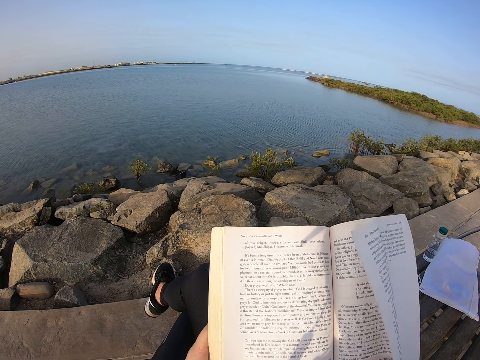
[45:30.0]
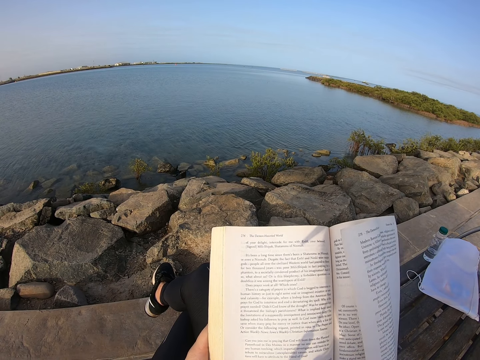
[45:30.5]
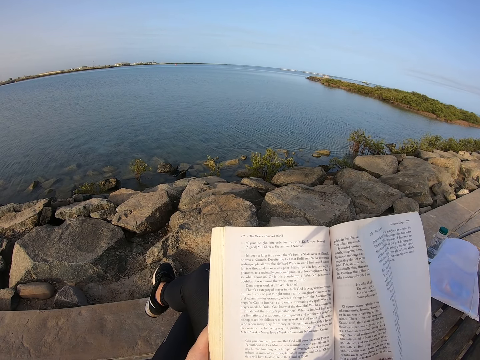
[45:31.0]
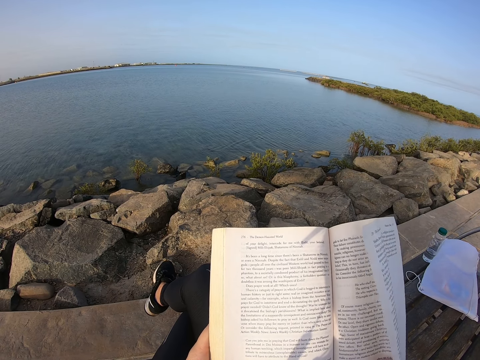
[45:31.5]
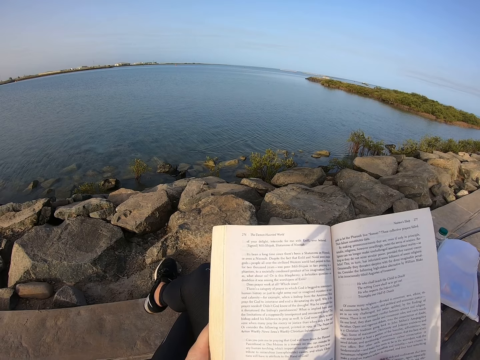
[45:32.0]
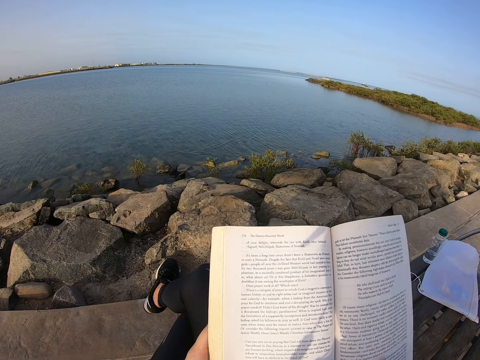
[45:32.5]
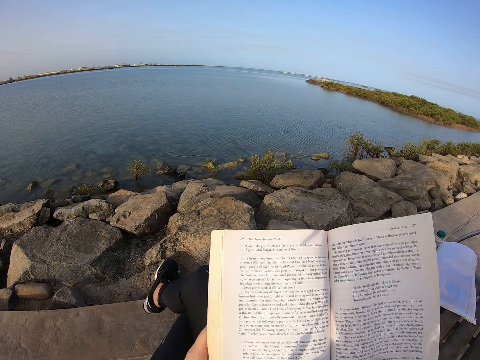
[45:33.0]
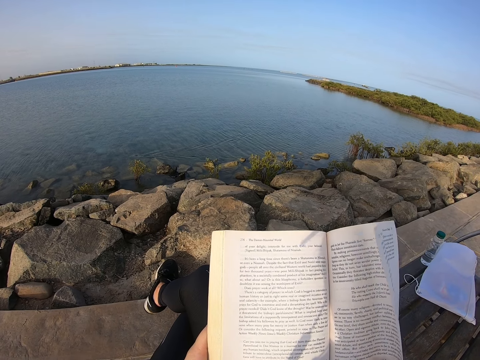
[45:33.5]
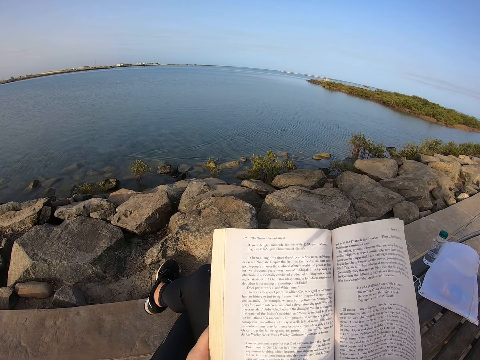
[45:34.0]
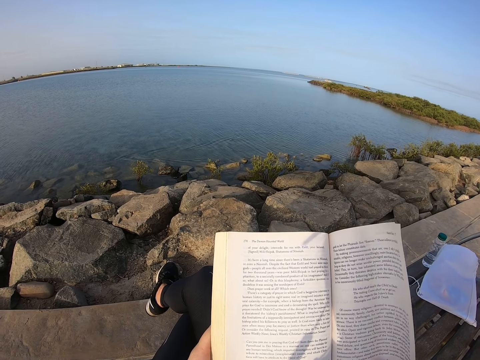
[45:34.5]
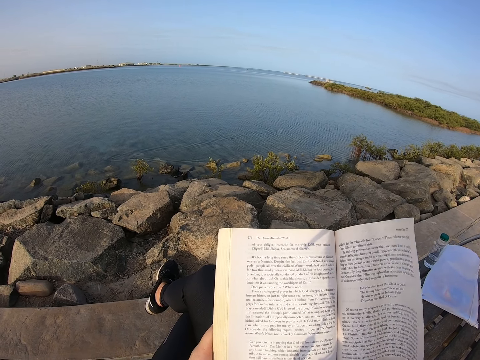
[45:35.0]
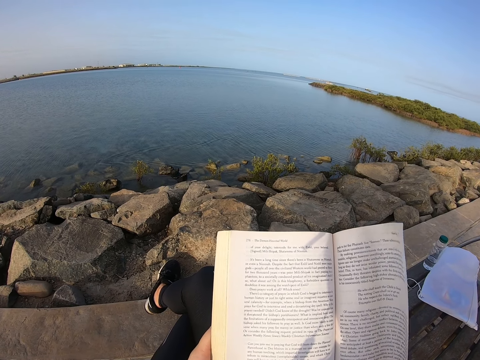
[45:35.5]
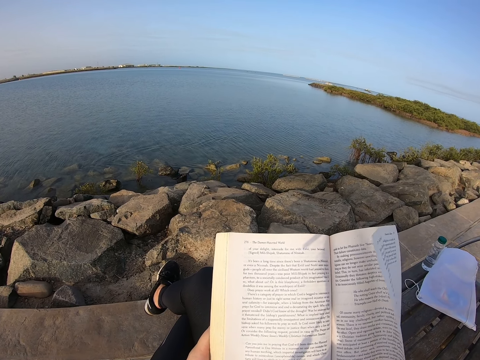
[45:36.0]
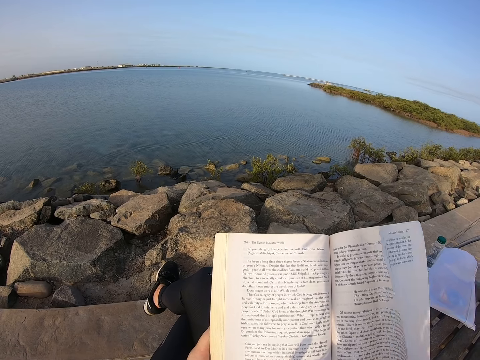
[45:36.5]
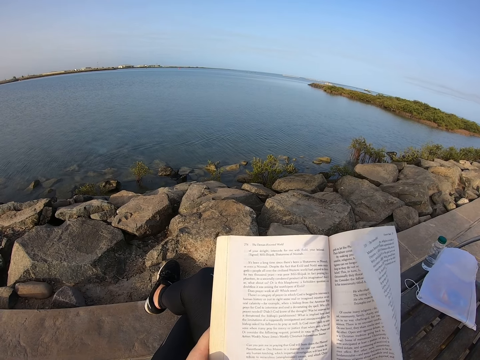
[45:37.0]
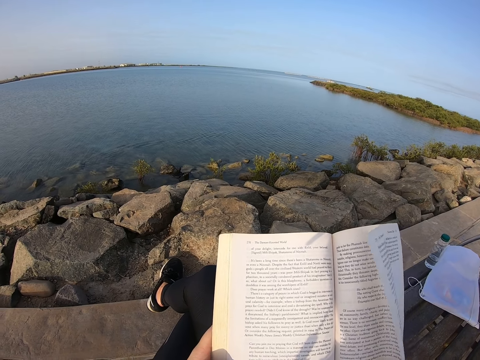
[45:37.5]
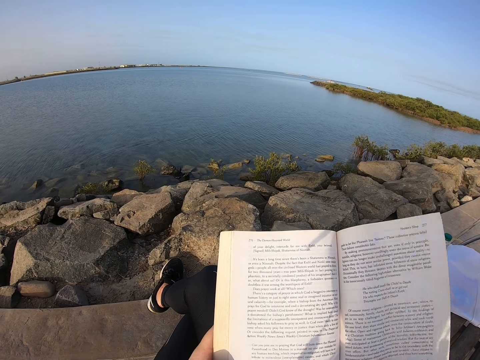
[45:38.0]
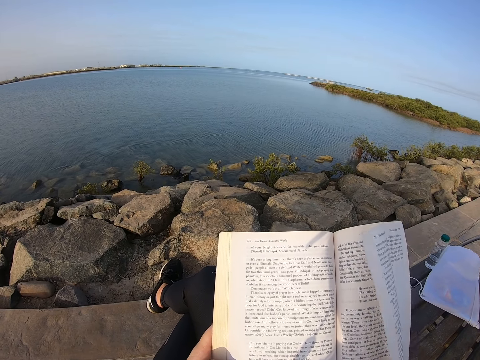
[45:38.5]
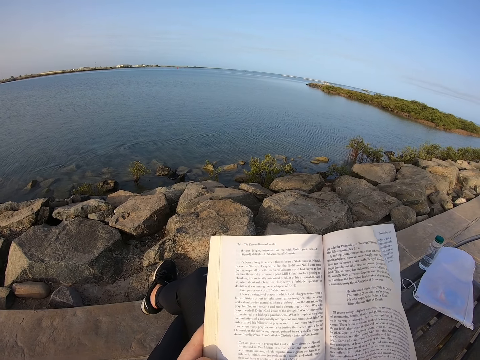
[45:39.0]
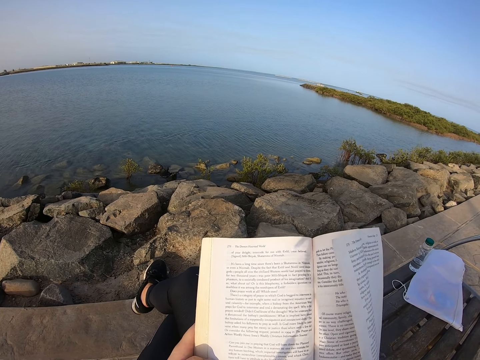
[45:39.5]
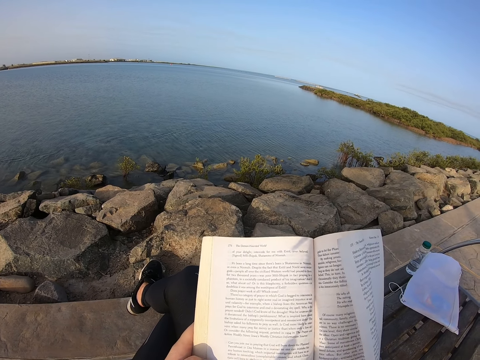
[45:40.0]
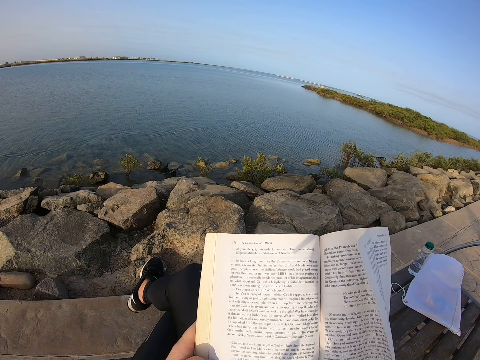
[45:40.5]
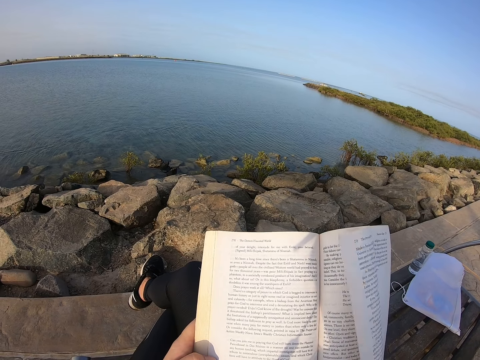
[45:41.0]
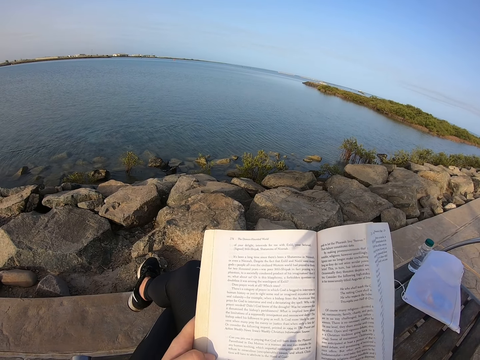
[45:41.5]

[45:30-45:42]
The camera wearer moves the foot.

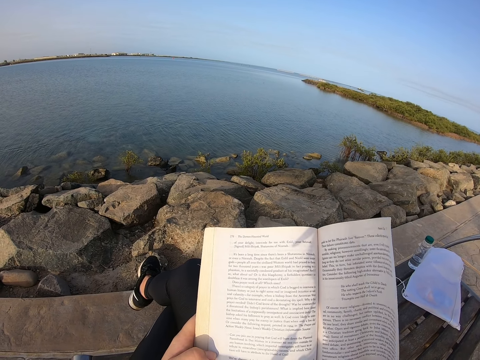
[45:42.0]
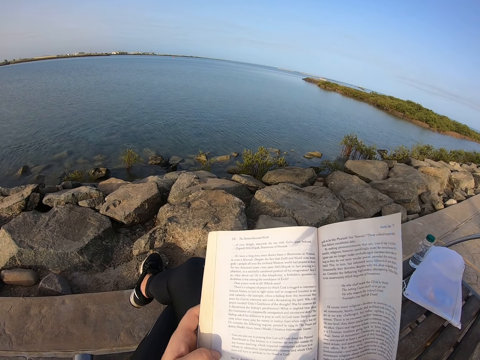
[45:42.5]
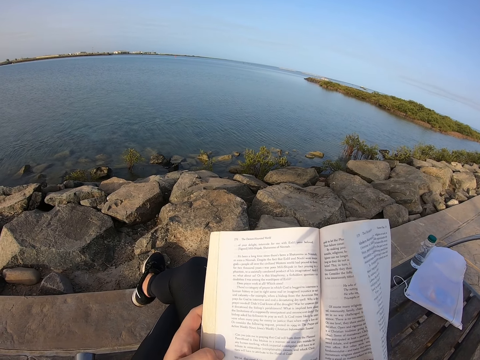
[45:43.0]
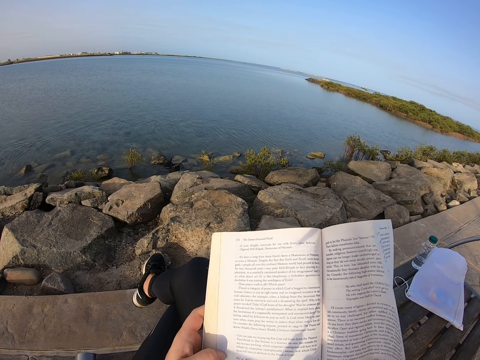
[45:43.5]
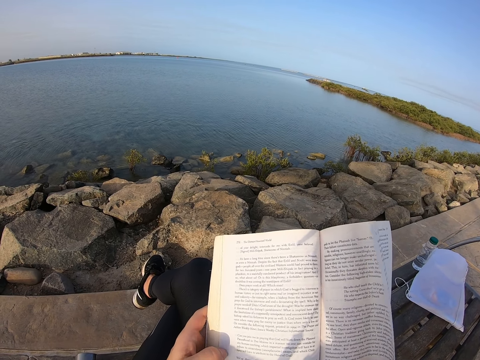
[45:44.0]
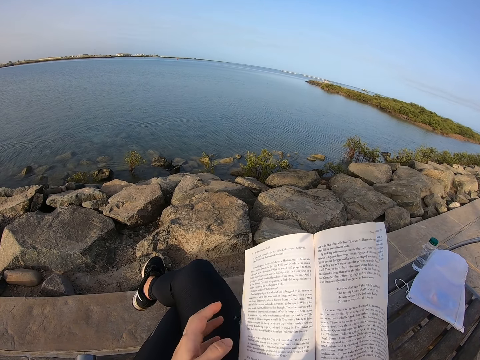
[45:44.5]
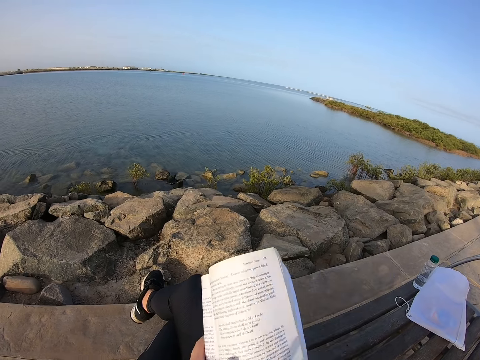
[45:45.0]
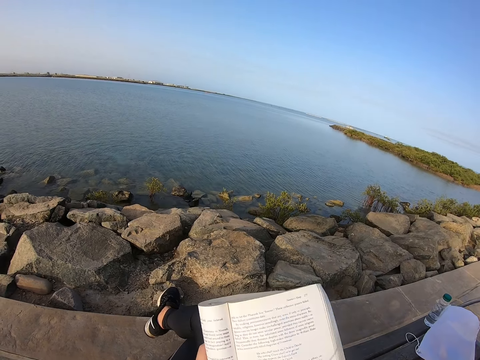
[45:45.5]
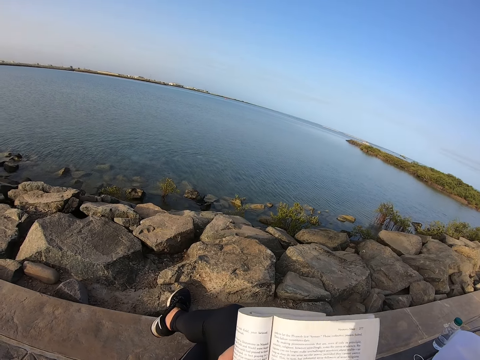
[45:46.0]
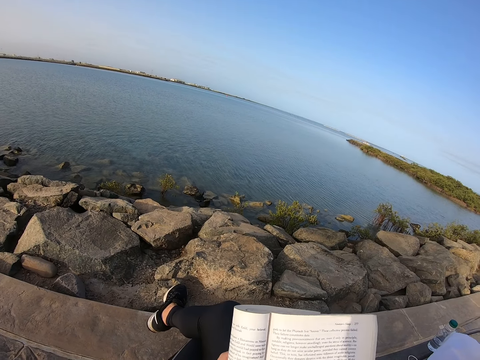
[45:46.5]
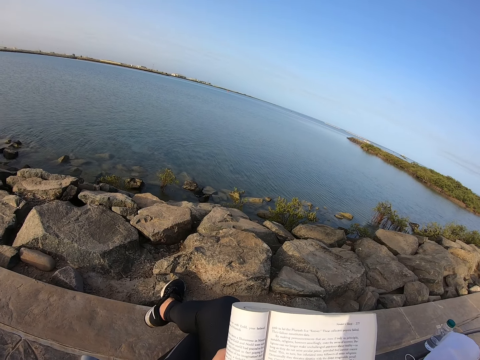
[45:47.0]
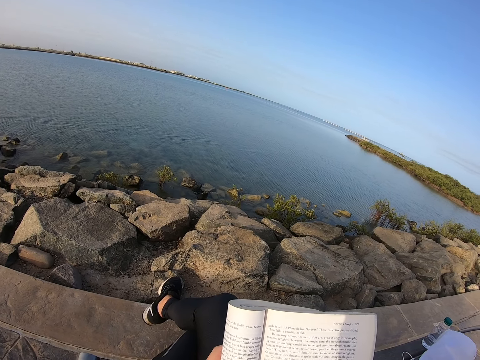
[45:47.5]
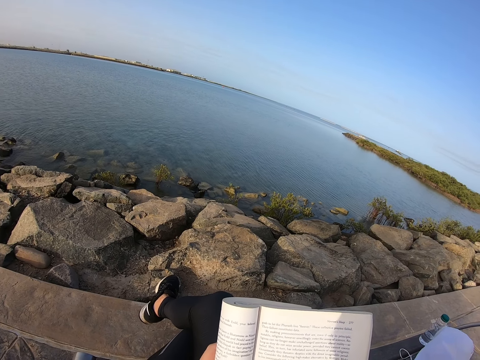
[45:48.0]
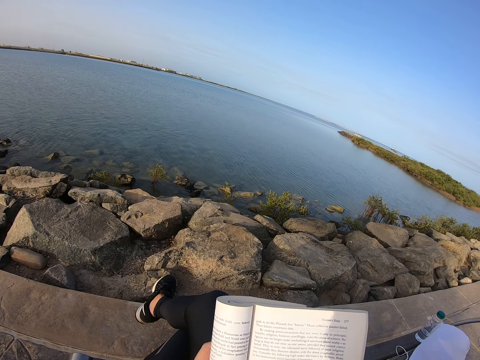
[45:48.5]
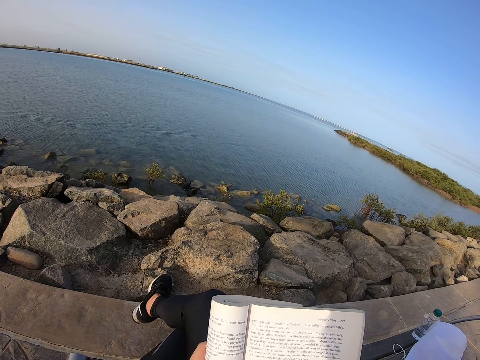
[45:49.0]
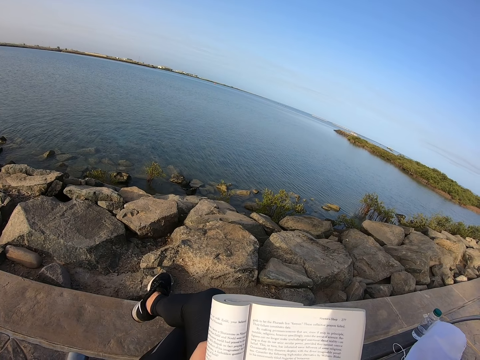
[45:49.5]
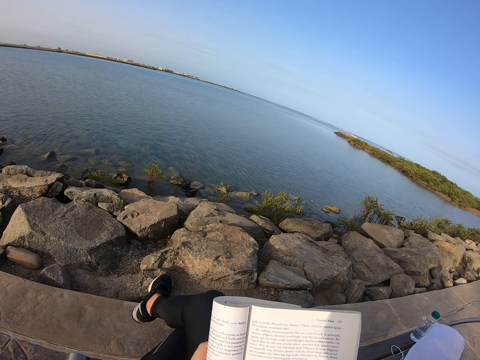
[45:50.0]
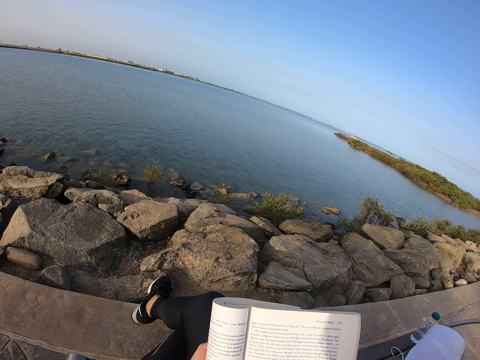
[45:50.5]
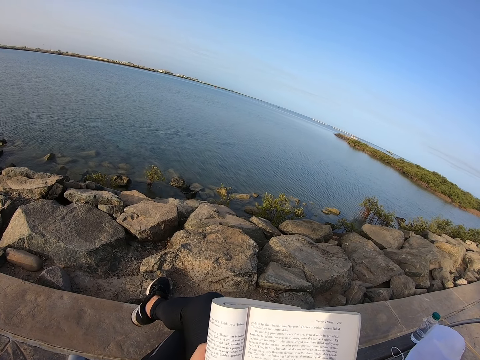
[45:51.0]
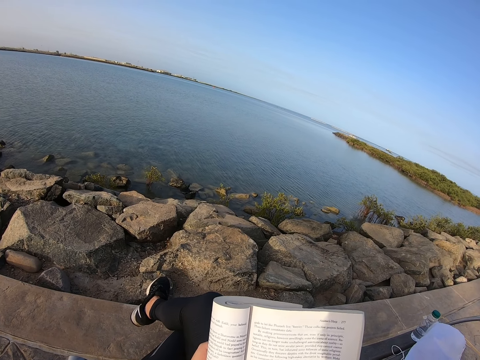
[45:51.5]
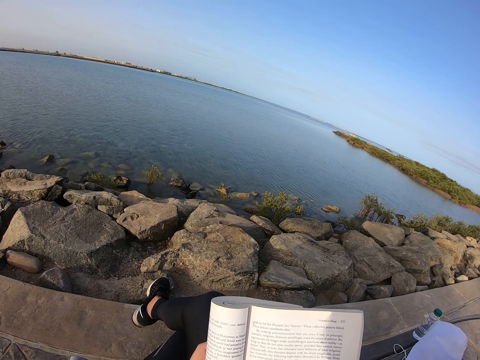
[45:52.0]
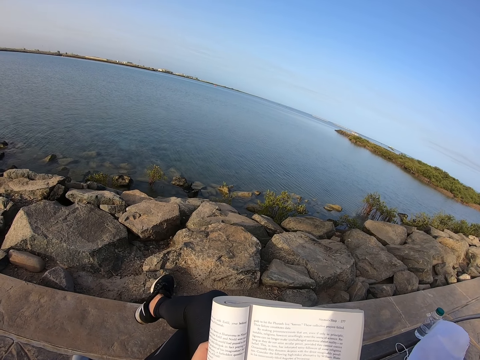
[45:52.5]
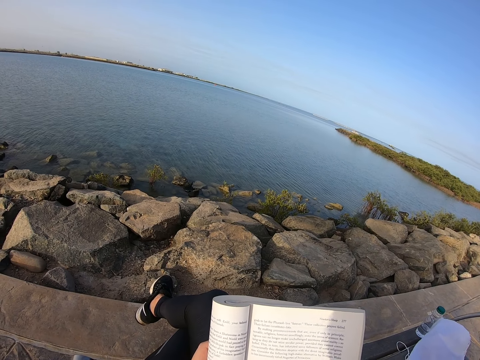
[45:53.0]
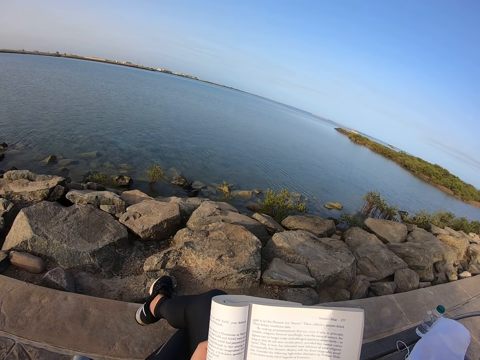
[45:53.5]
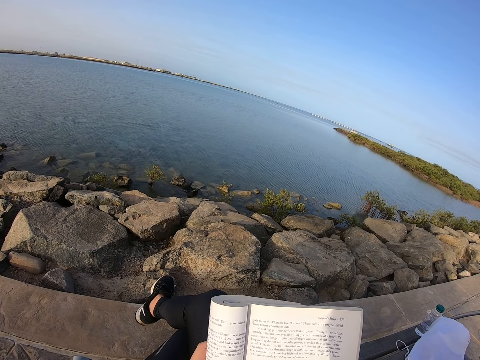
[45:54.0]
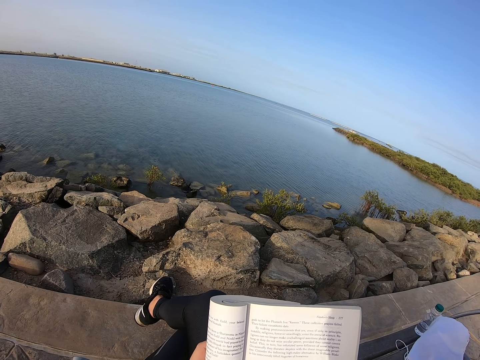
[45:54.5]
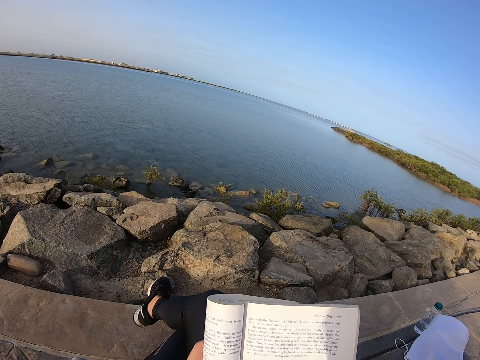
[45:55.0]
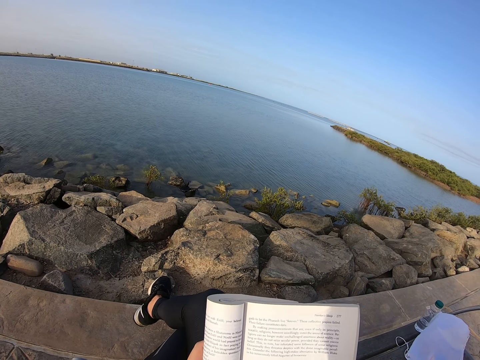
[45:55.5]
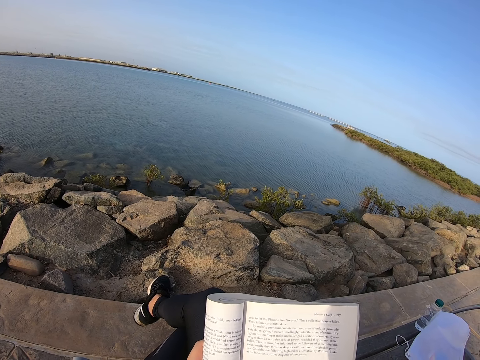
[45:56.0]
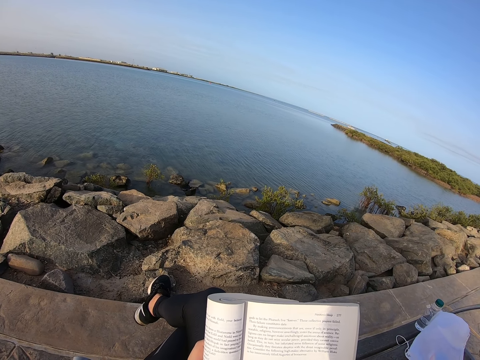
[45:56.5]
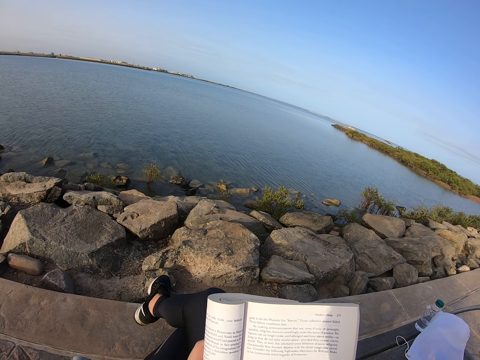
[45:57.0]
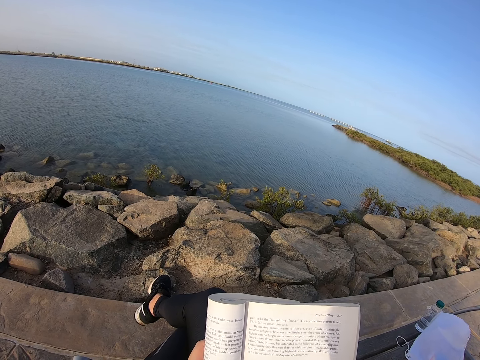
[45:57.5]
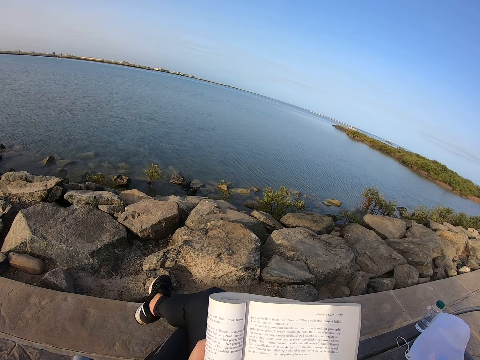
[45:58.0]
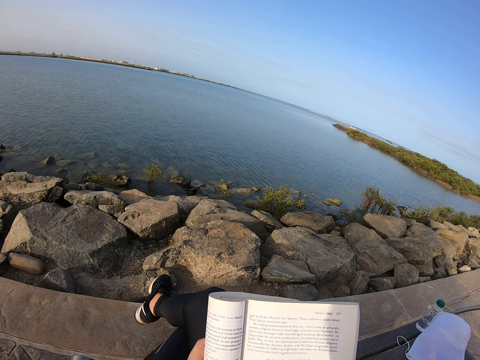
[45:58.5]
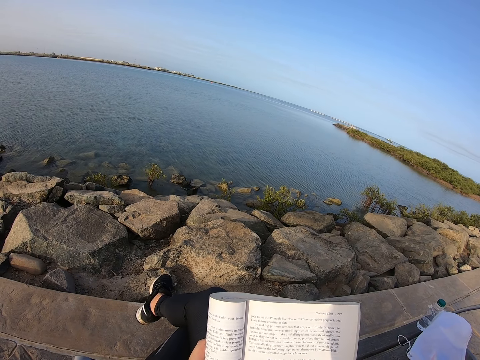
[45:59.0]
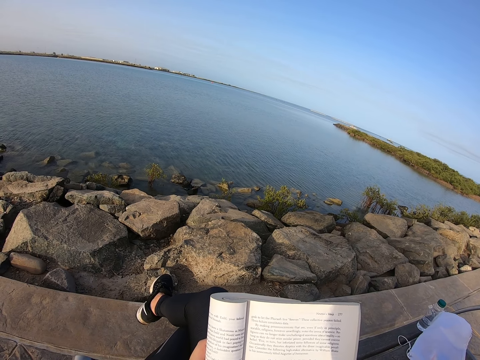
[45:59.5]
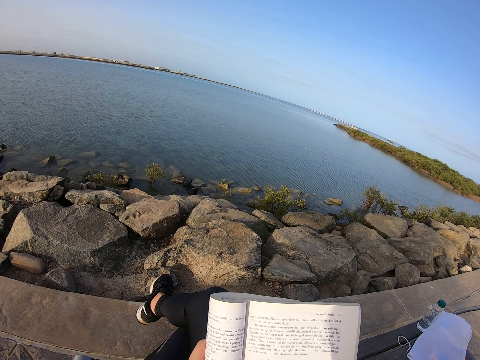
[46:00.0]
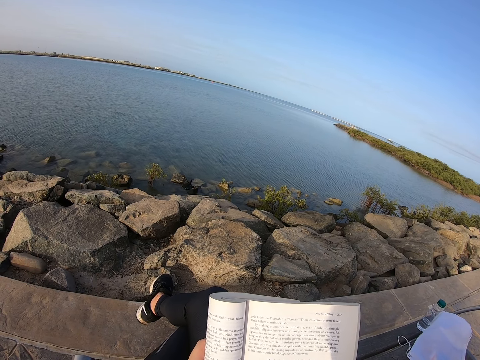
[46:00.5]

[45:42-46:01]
The camera wearer folds a book. She reads the book. She swings her right leg. She reads the book.
